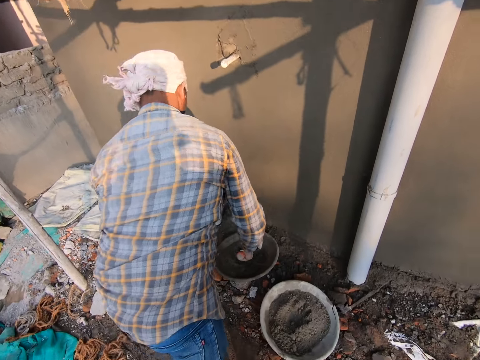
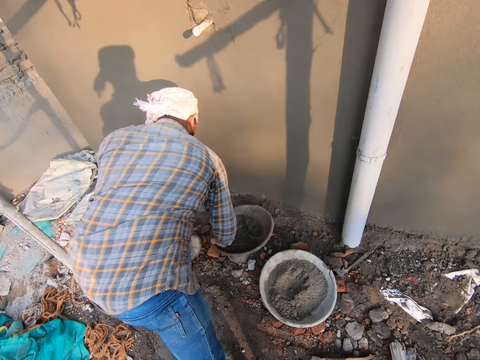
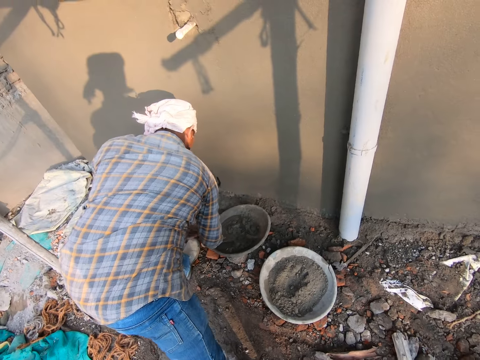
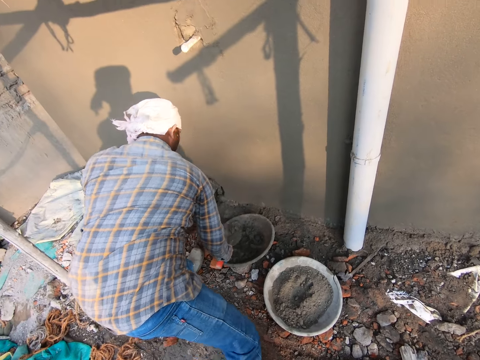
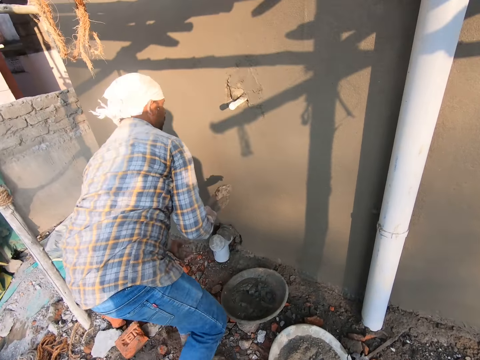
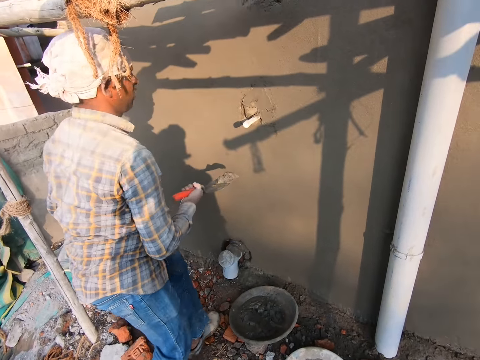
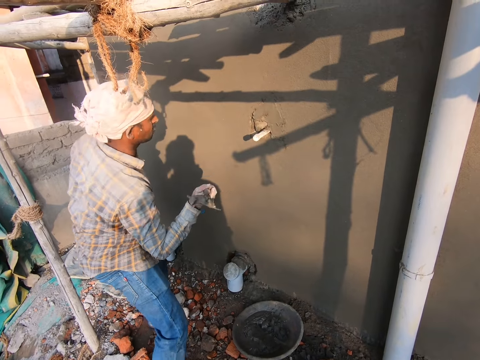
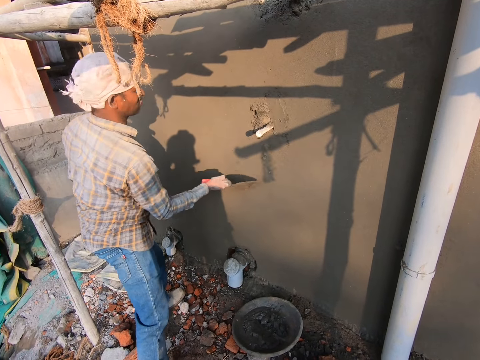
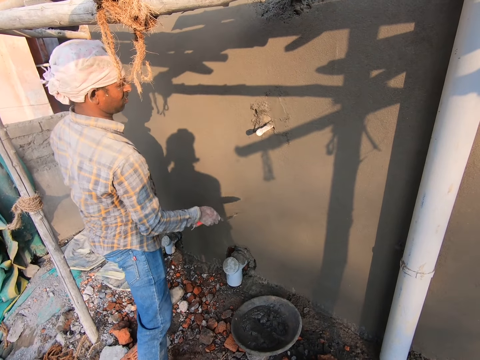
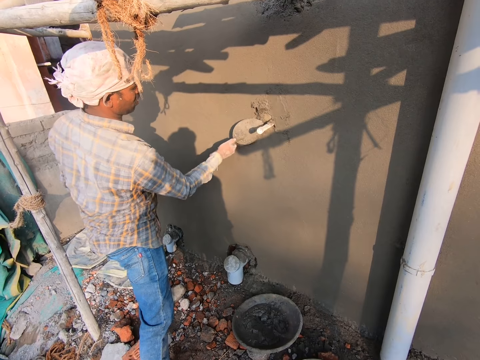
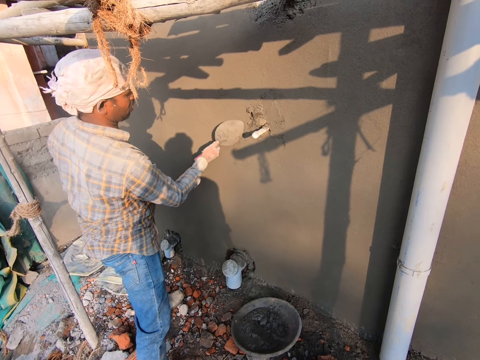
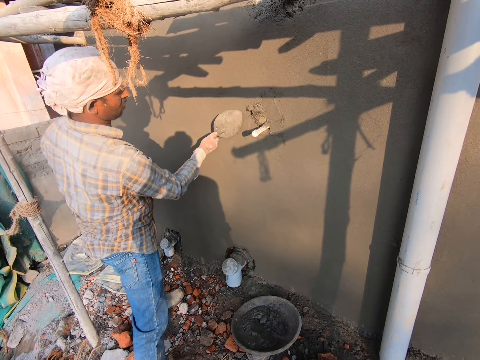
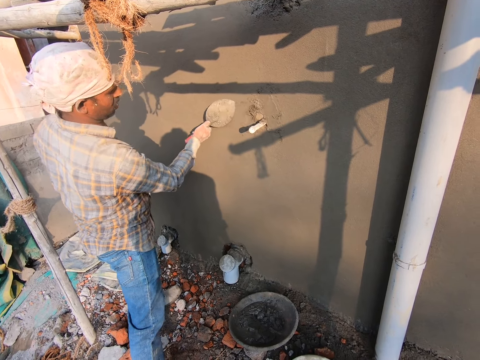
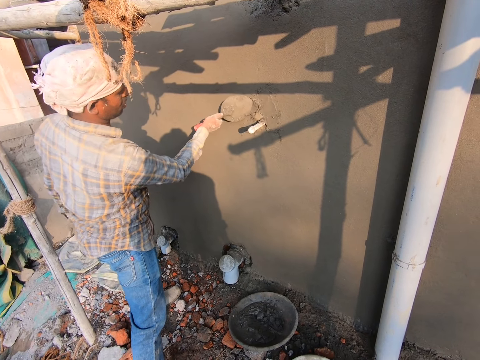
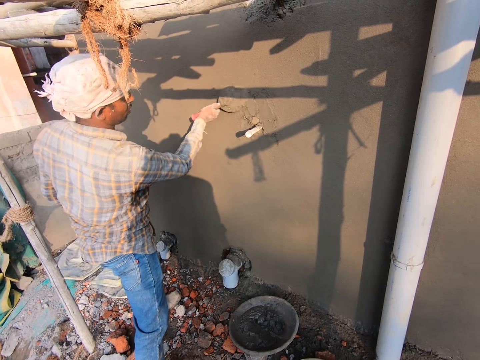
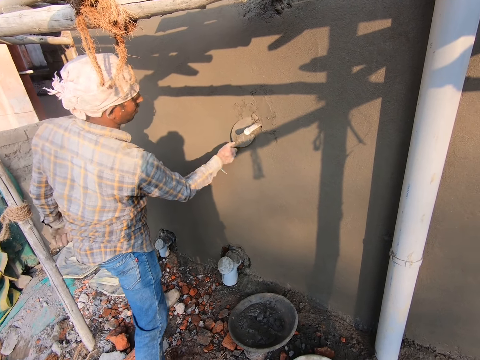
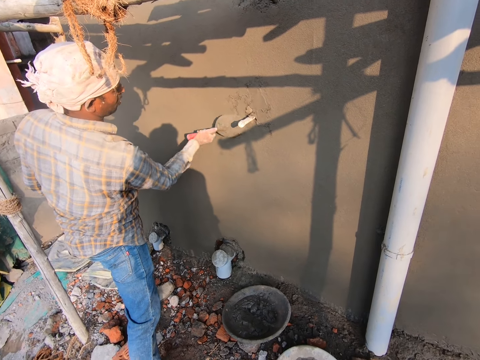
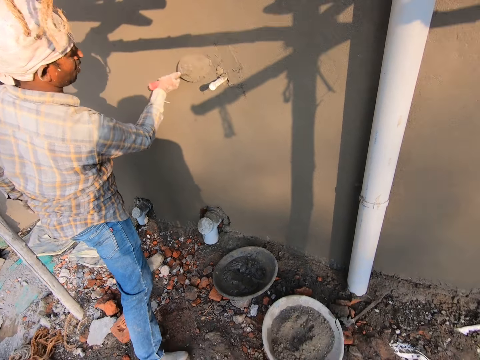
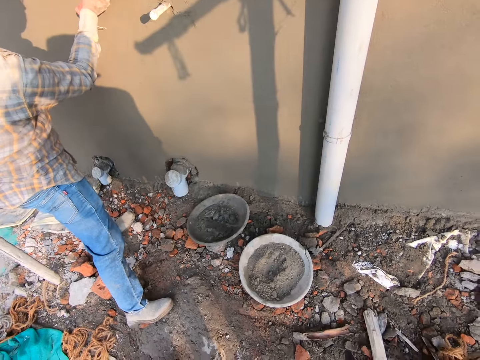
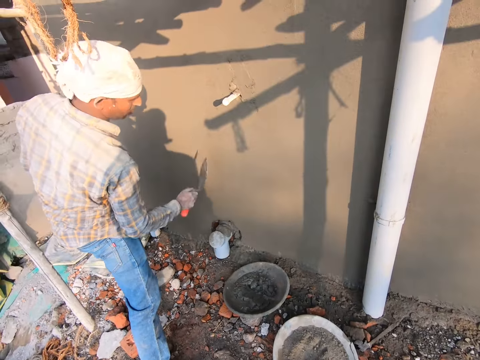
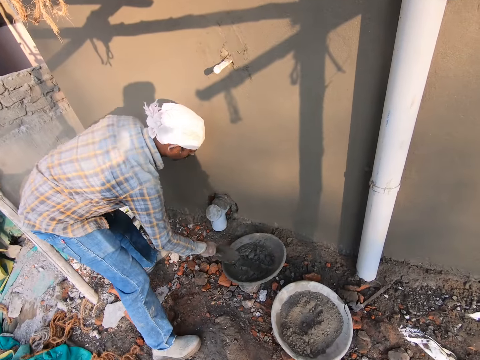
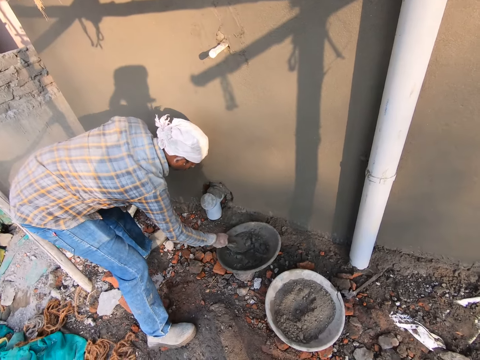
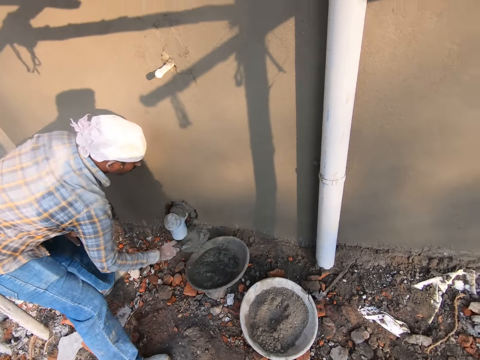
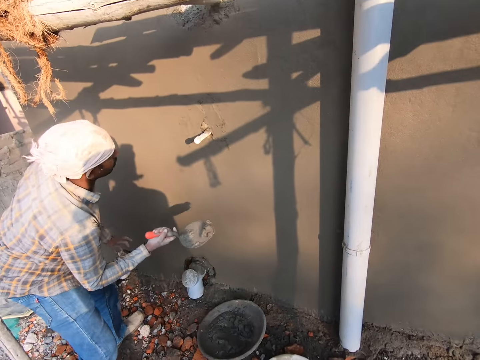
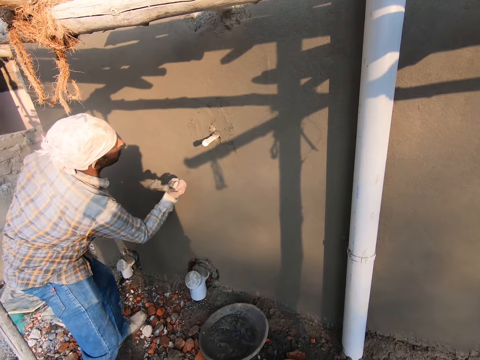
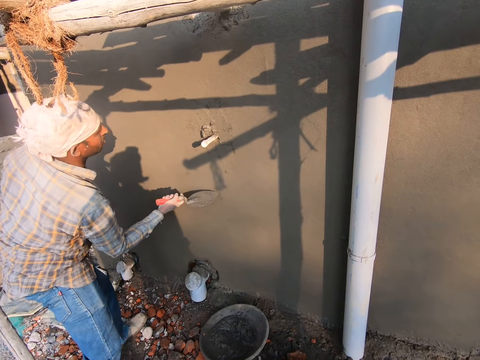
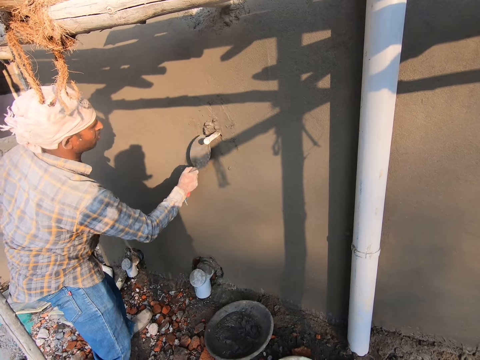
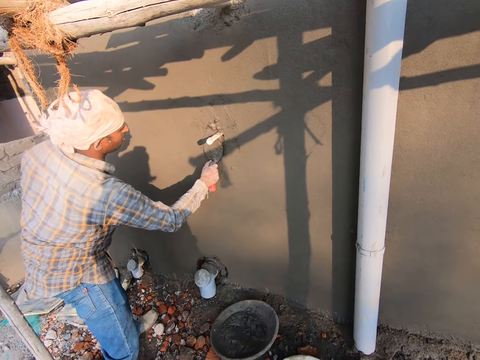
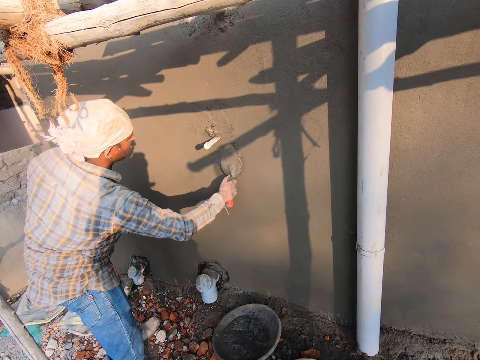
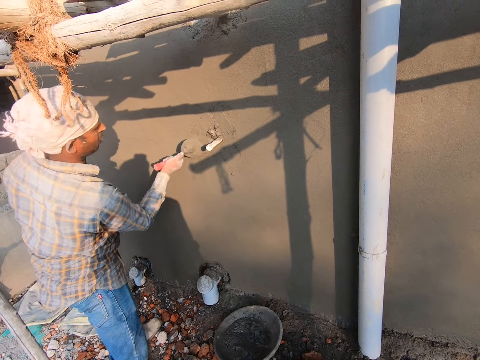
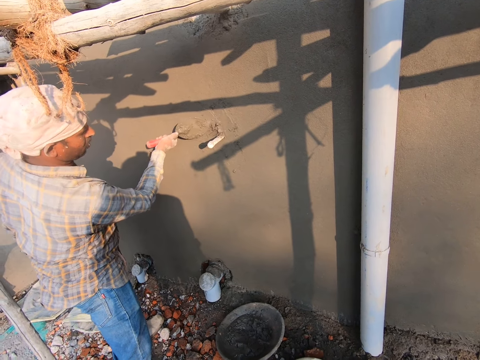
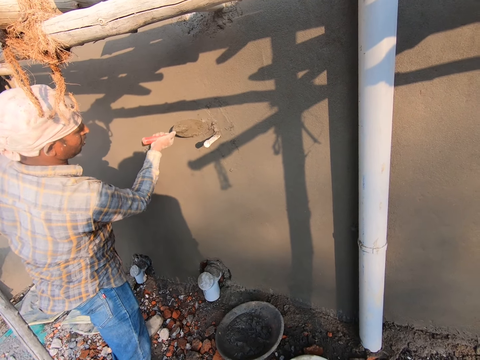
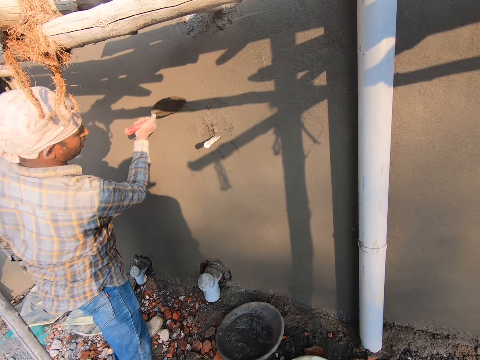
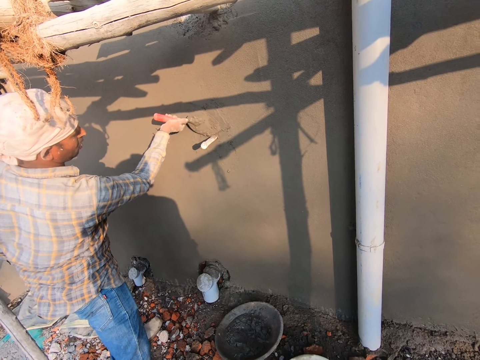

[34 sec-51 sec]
A man bends towards the basin, fetches concrete with the trowel, moves towards the wall, stands up, throws concrete on the wall, and spreads concrete on the wall with the trowel. The camera wearer talks to the man. The man spreads concrete on the wall with the trowel. The camera wearer looks around. The man bends towards the basin, fetches concrete with the trowel, and stands up. The camera wearer talks to the man. The man throws concrete on the wall and spreads concrete on the wall with the trowel.

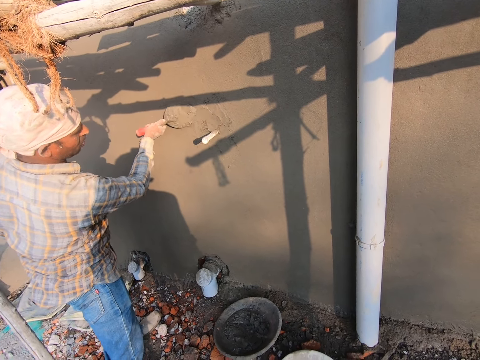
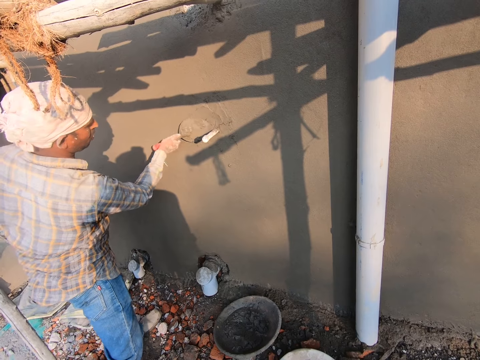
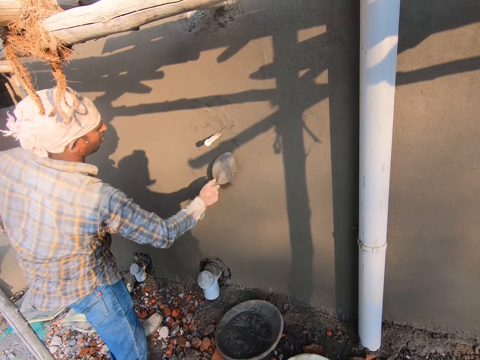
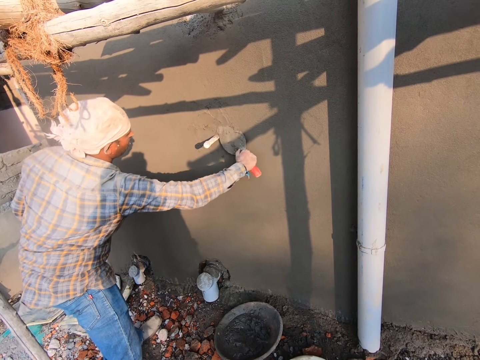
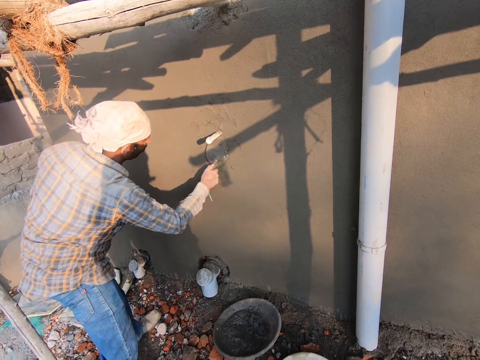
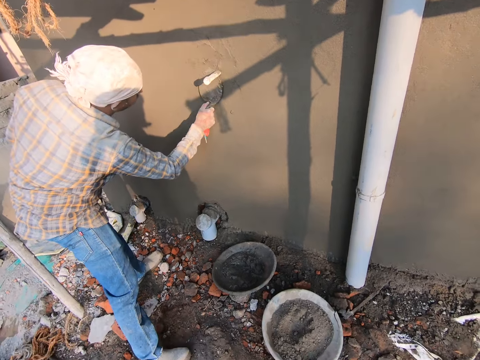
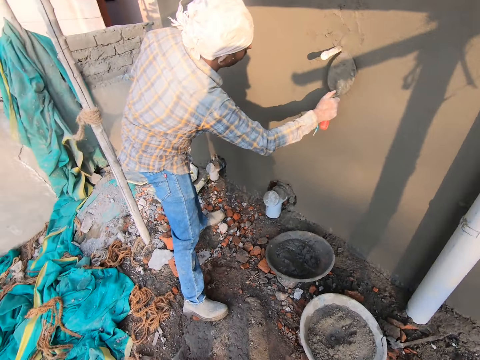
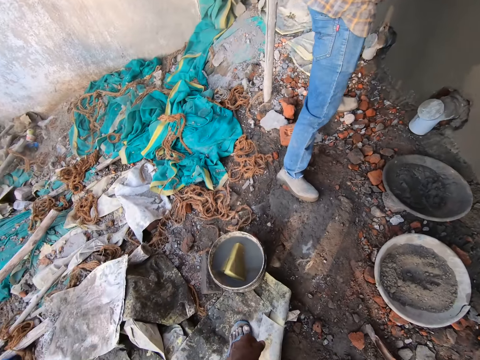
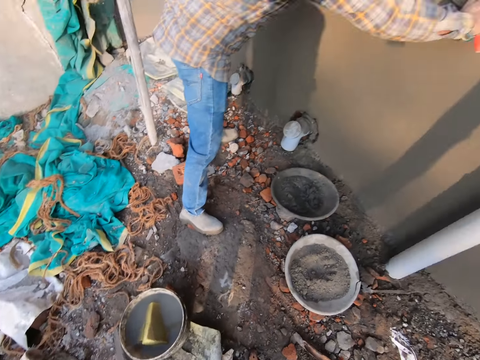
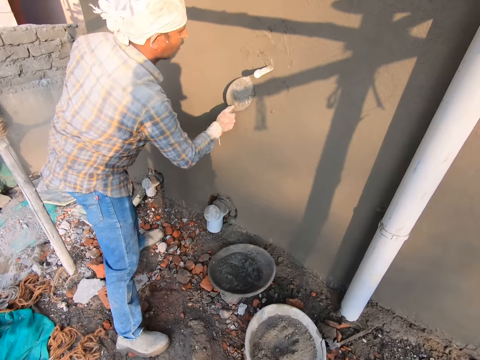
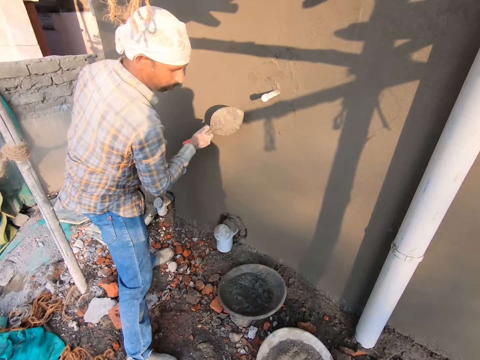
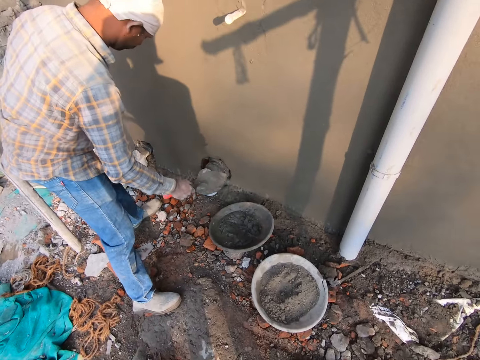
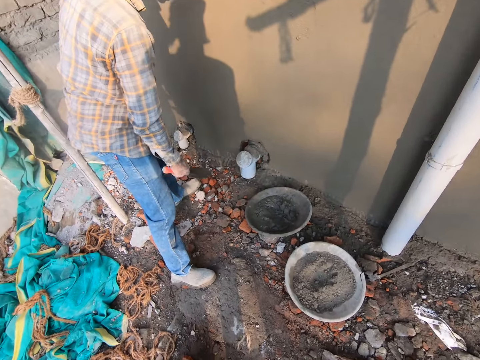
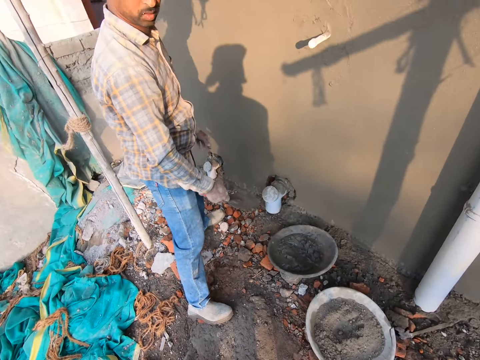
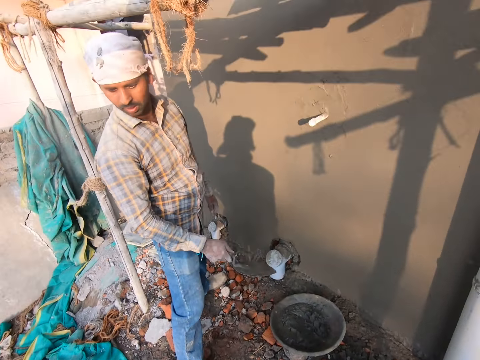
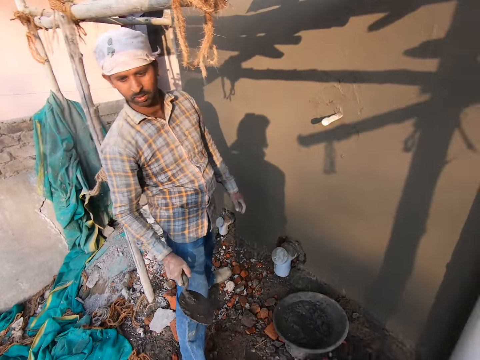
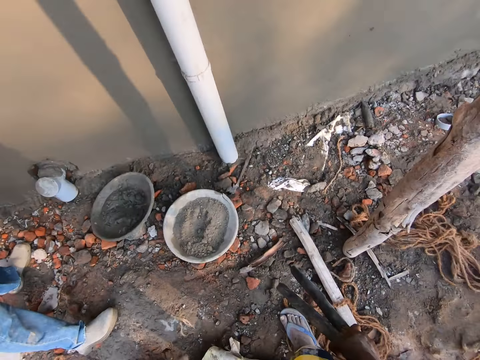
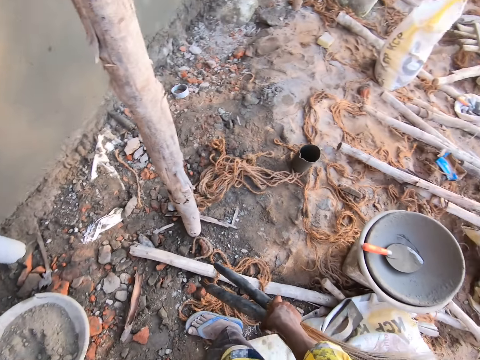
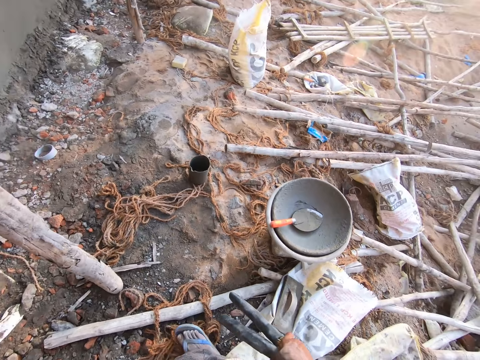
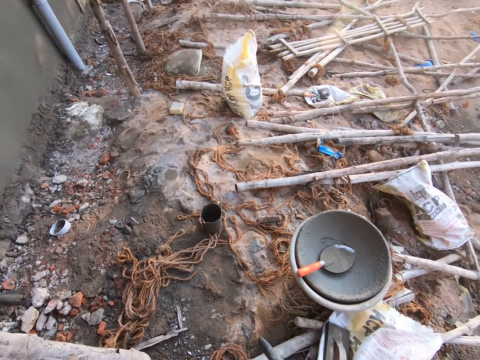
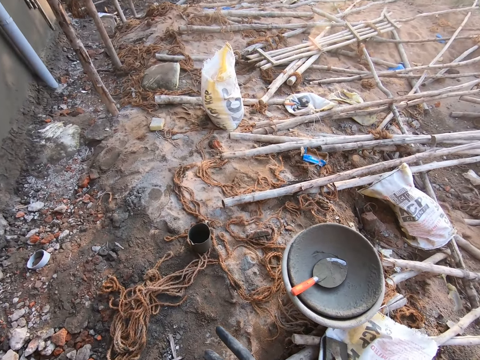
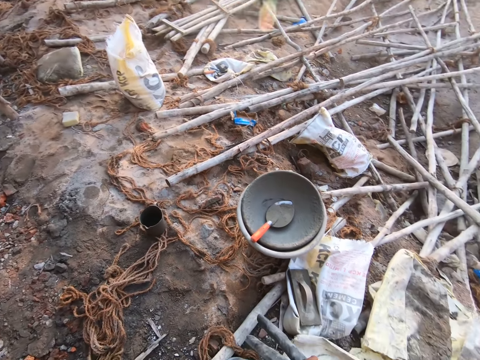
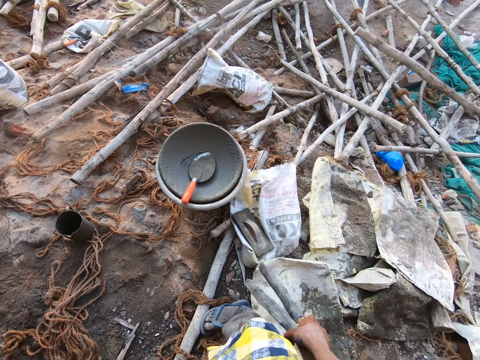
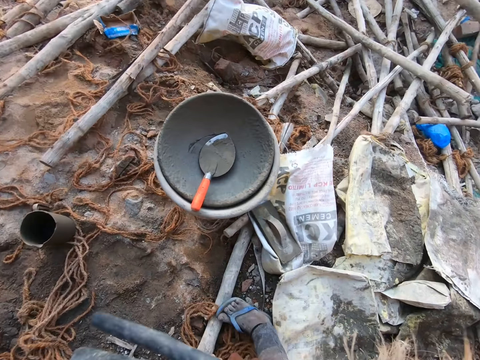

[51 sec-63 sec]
The camera wearer looks around. He talks to a man. The man spreads concrete on the wall with the trowel. The man talks to the camera wearer. The camera wearer turns towards the sack. He stares at the ground. He places the soft broom in his left hand.
